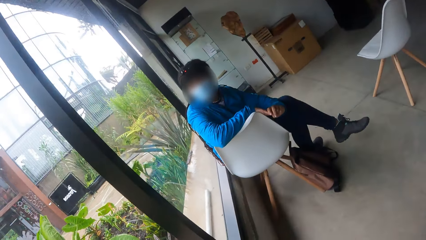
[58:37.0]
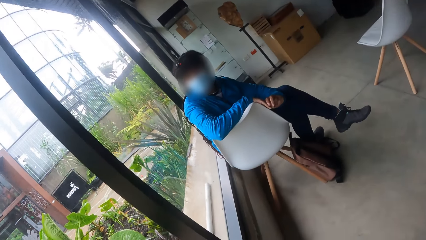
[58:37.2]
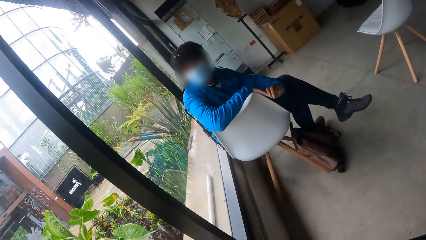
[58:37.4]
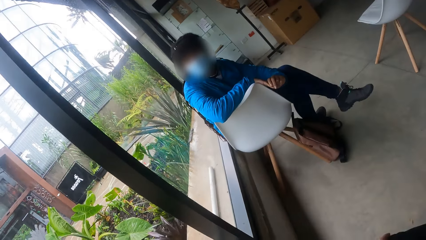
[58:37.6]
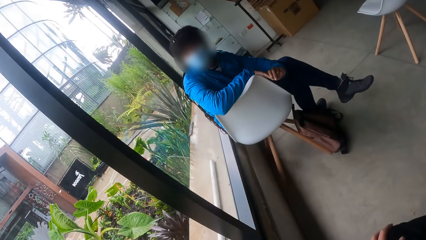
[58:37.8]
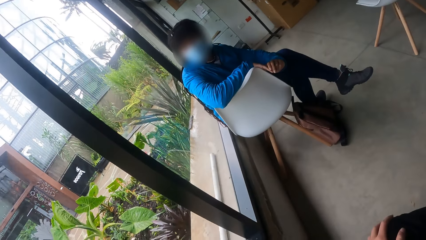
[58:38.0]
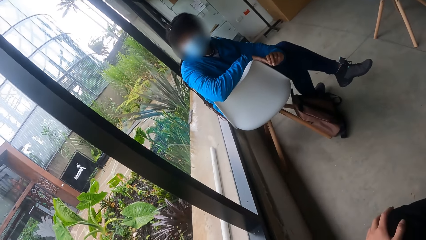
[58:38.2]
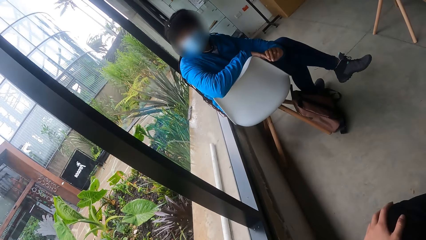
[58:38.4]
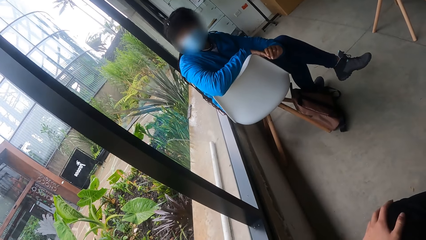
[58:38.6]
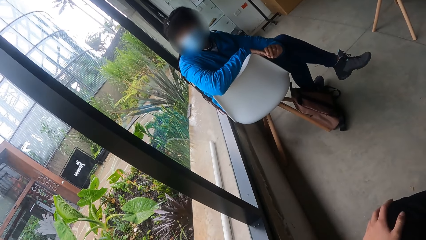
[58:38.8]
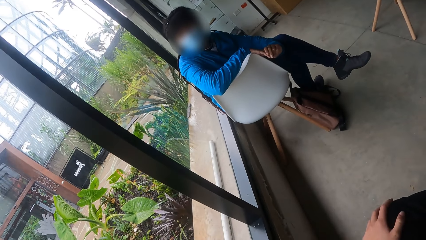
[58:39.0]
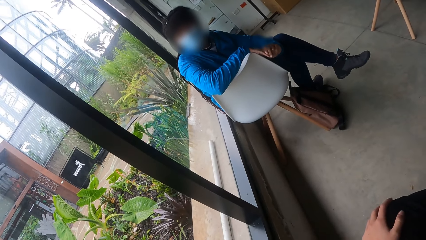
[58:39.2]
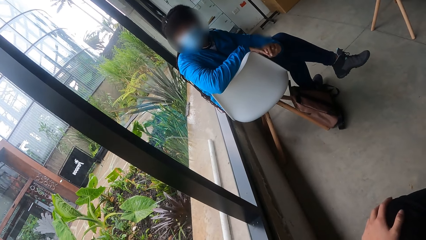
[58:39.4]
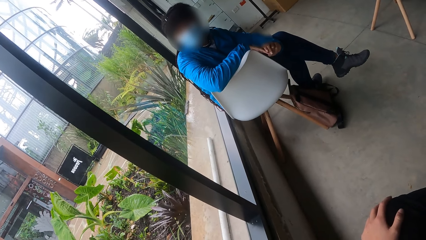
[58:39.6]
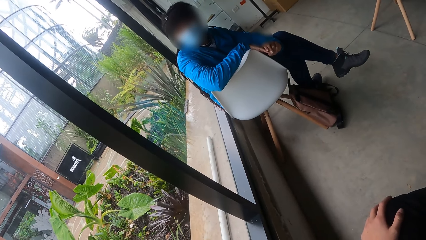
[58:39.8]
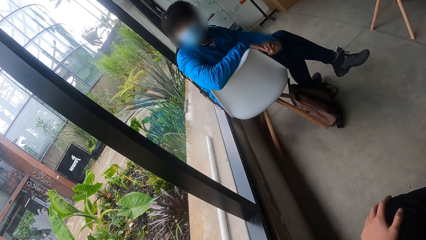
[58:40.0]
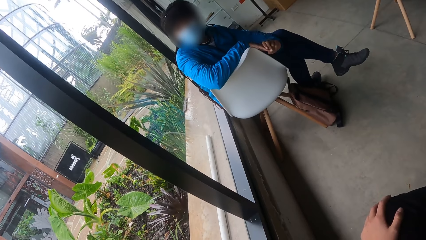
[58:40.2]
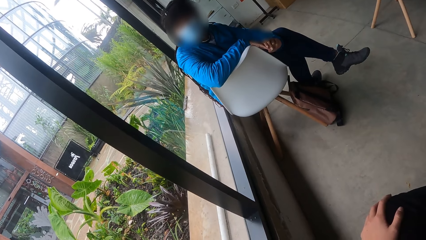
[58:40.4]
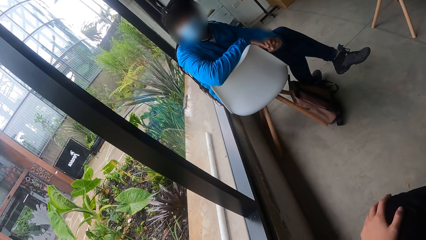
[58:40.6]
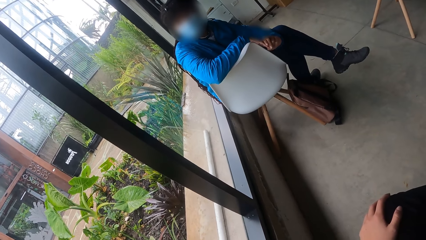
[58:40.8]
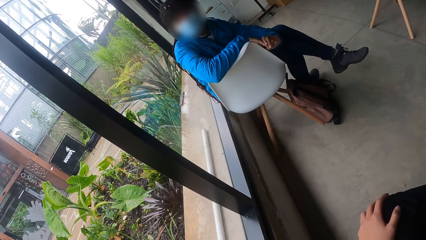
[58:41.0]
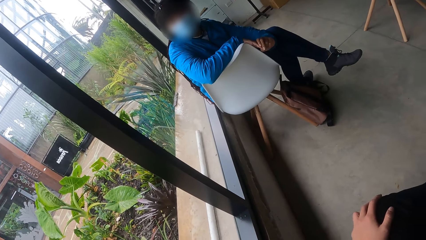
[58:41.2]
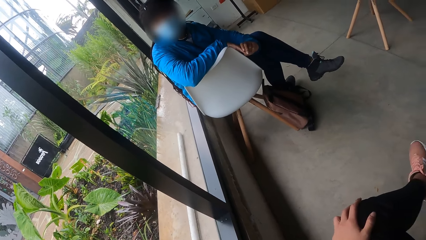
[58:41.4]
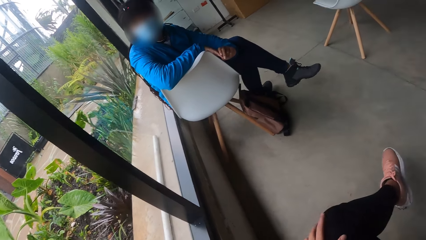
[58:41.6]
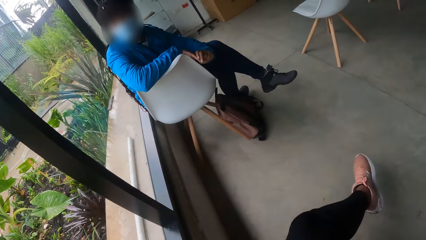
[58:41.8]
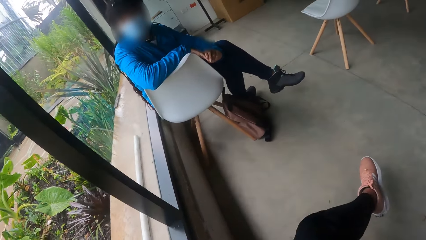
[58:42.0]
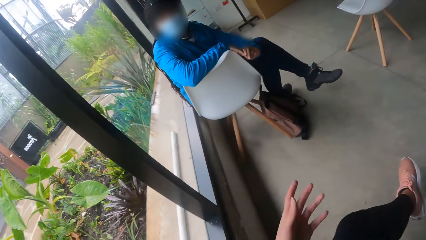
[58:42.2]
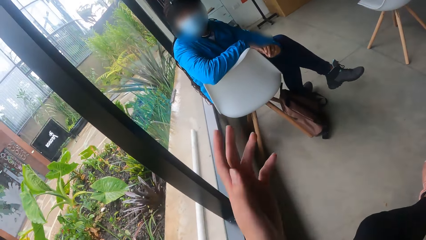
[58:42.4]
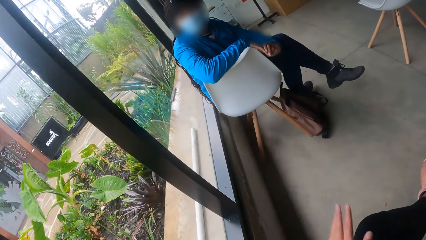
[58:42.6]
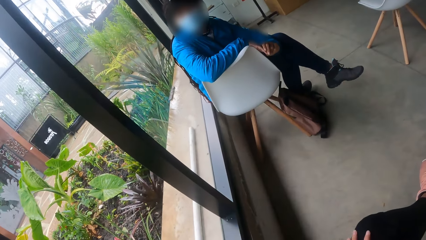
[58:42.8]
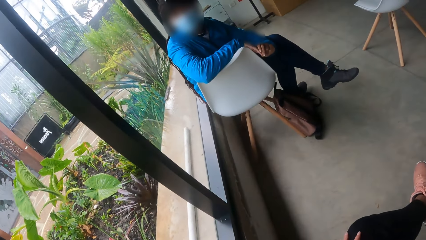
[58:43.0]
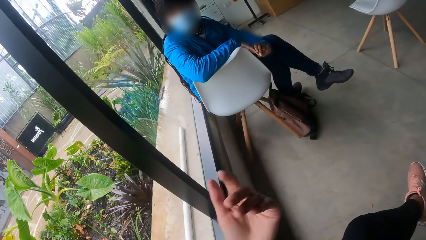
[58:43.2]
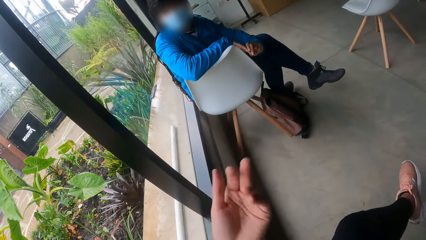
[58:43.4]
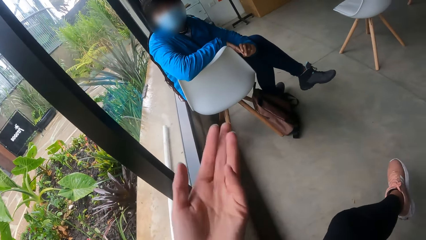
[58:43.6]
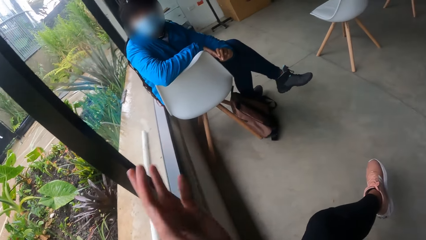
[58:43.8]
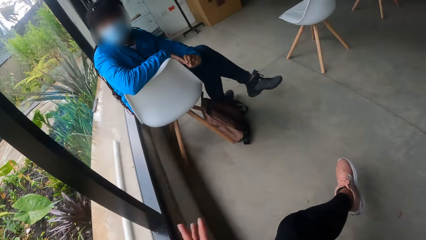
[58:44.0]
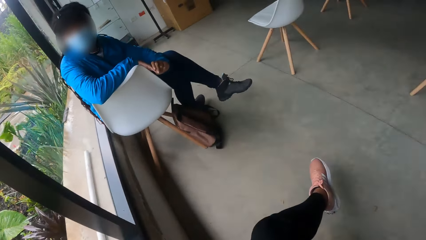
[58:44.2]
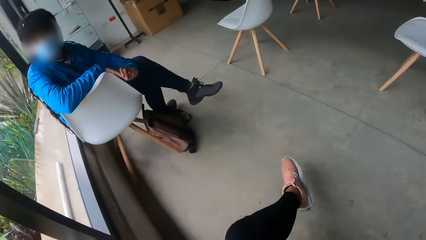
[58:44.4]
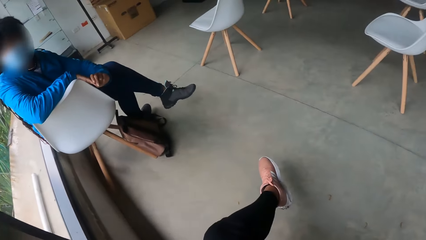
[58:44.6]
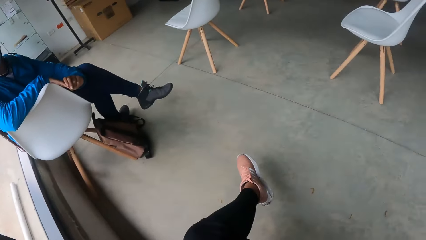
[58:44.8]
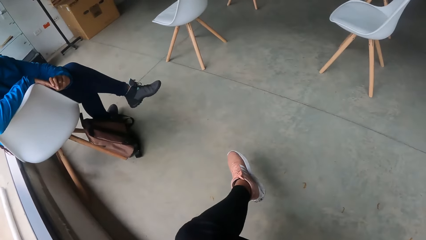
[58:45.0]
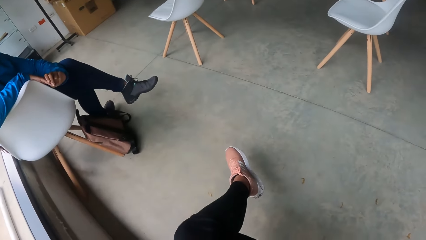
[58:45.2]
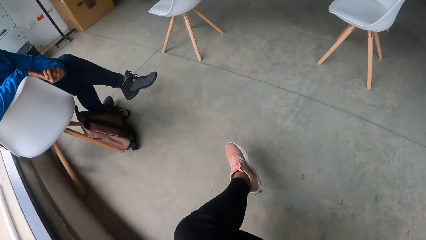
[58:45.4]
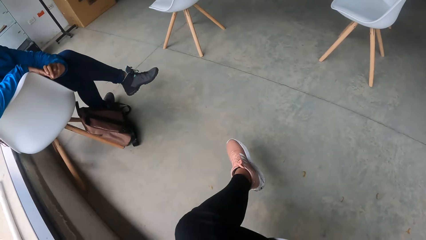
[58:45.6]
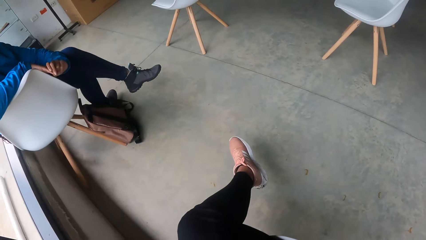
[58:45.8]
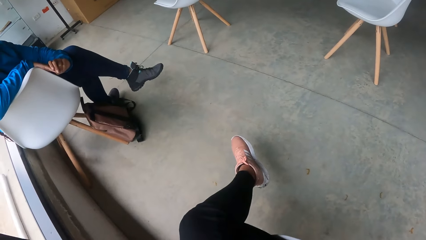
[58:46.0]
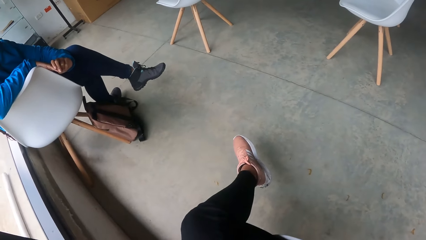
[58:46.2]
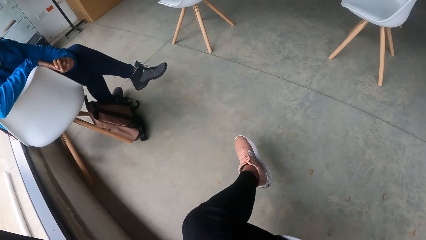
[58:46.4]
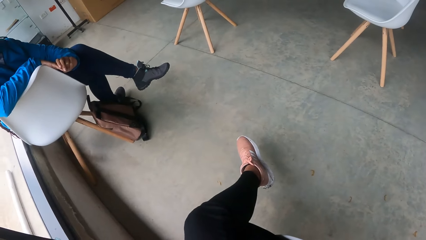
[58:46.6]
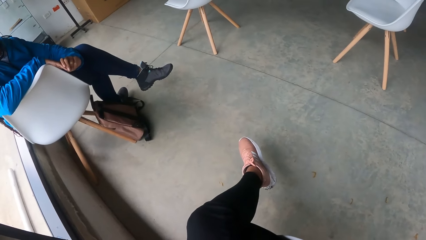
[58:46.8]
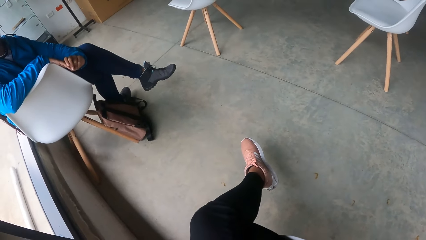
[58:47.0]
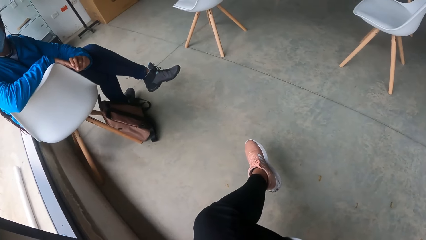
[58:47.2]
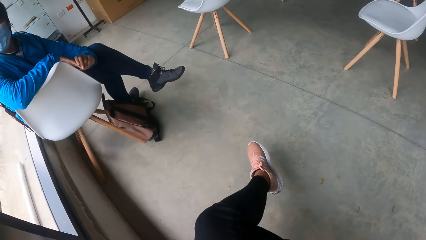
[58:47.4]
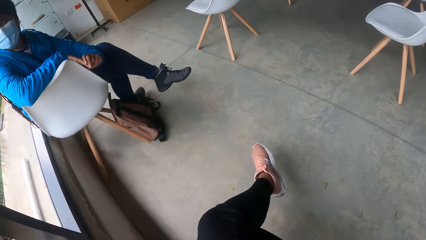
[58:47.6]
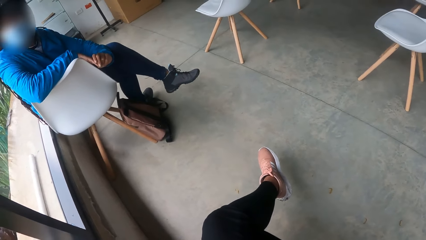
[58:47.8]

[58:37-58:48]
A woman moves her hands. The woman and another woman do something. The first woman moves her hand.

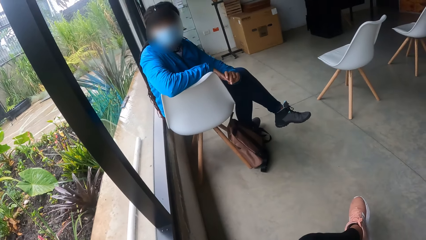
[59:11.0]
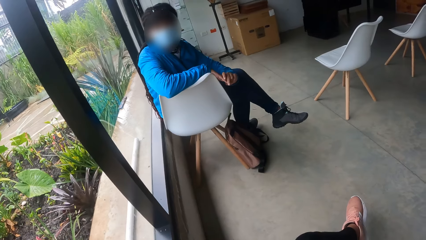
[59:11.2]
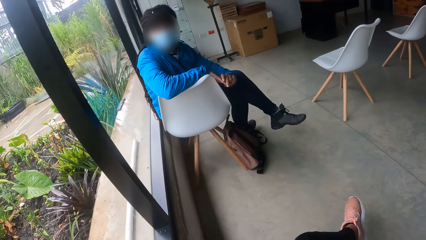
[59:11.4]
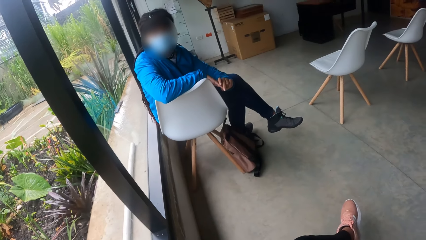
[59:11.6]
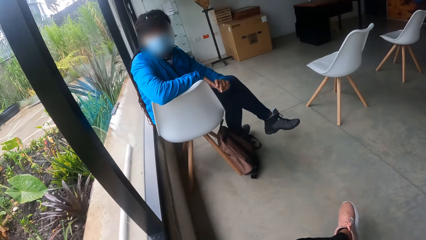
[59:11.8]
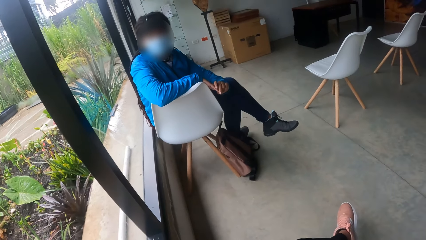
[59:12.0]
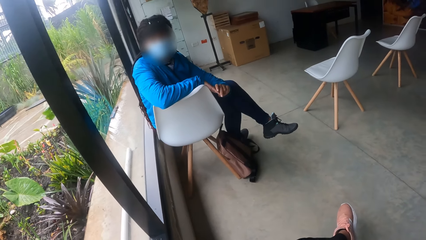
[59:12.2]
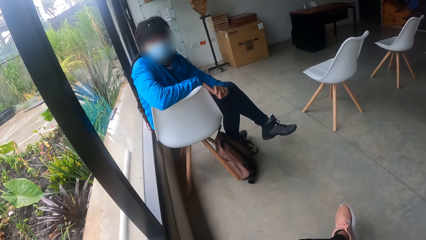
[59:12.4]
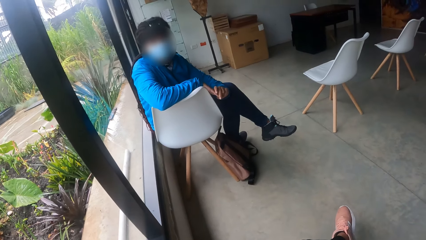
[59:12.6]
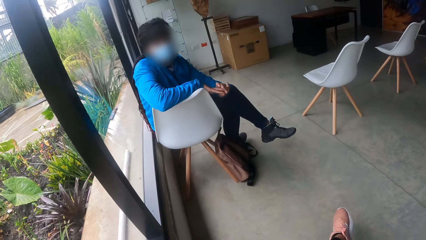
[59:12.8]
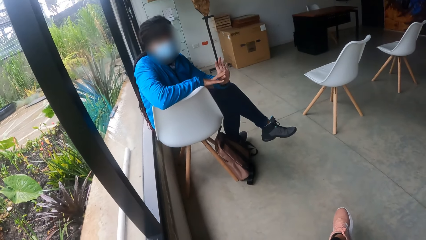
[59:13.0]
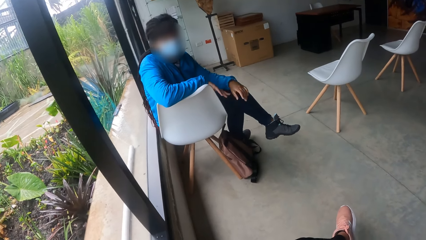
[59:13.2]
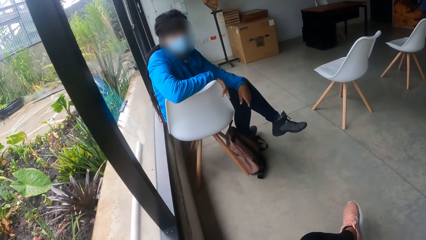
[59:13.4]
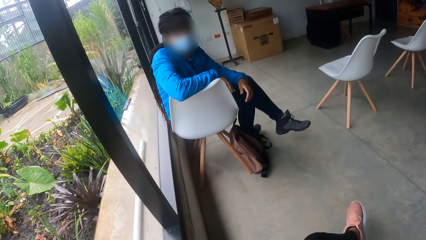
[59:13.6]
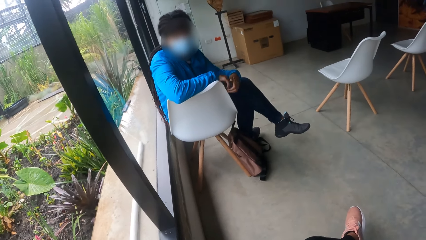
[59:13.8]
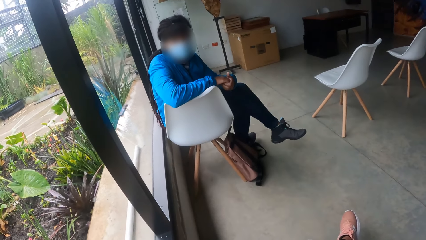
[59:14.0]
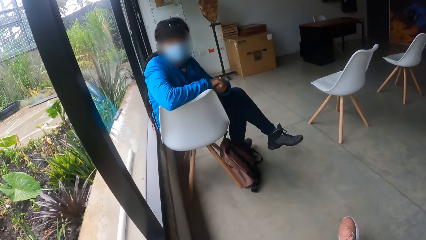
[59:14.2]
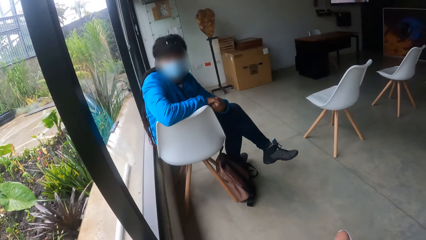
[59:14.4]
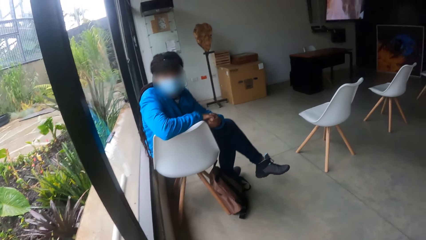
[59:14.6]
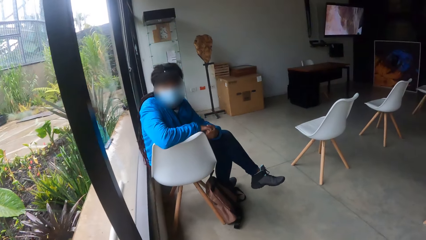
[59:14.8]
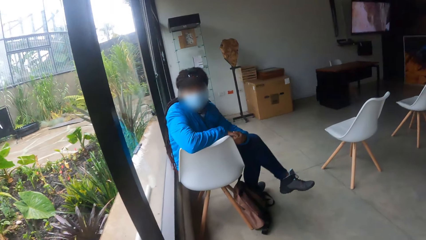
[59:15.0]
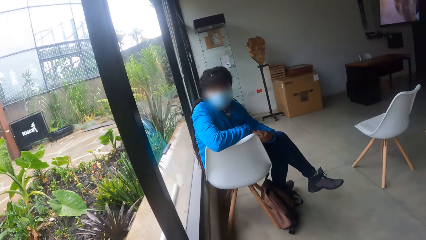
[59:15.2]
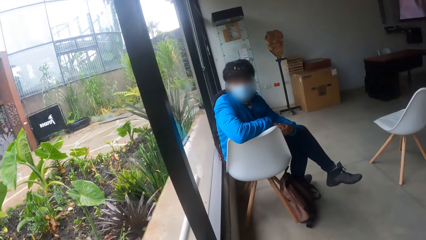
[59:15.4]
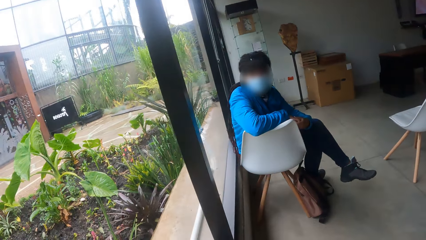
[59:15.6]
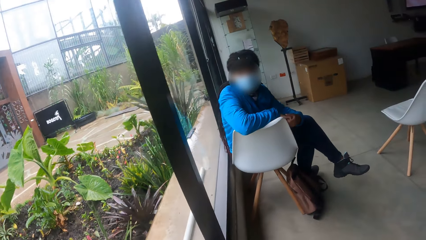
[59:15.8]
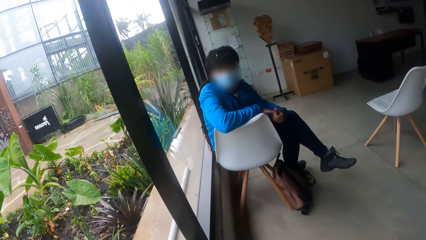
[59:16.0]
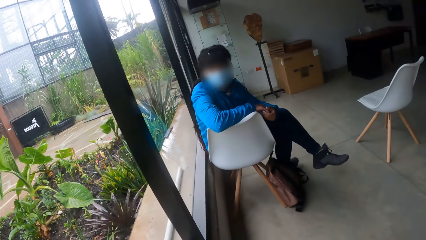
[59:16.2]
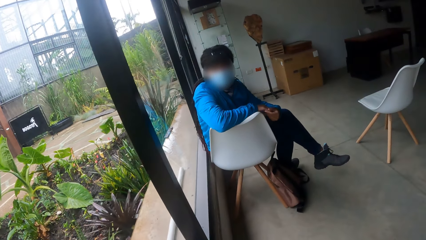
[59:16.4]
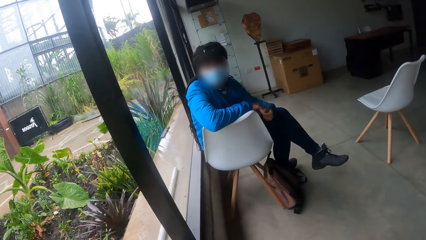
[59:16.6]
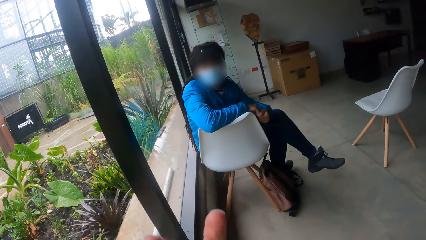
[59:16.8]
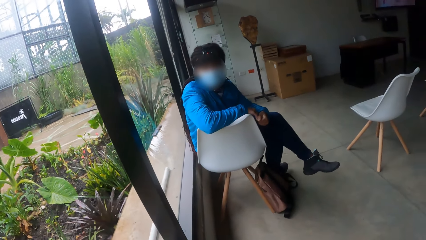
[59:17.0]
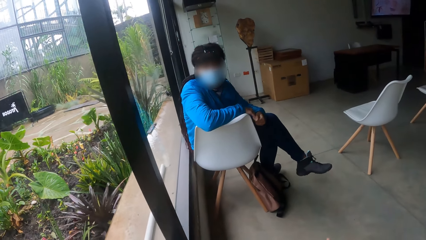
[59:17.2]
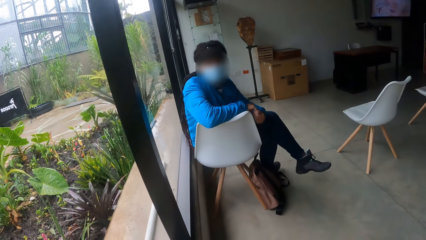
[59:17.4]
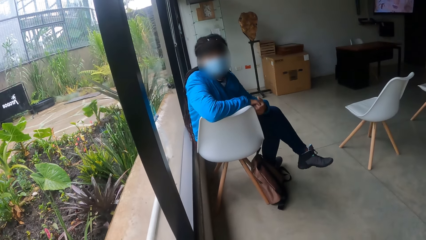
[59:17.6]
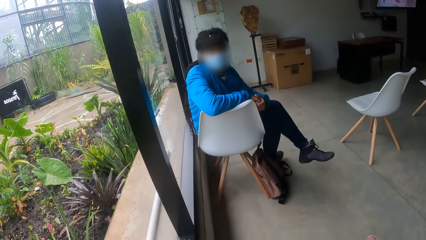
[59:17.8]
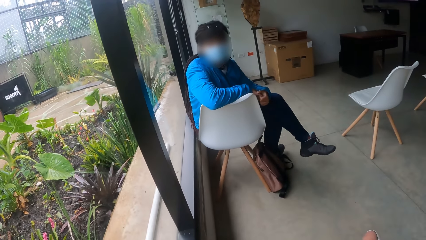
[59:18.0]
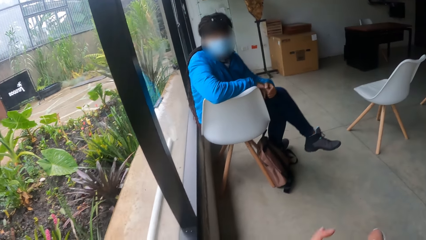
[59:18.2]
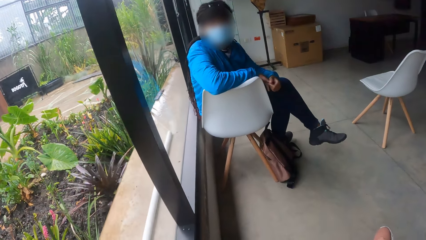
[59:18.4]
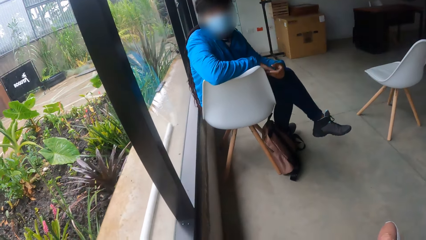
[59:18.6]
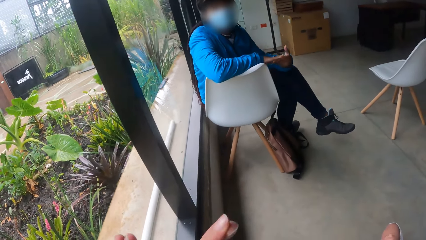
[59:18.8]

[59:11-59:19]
A woman moves both hands on the chair. The camera wearer demonstrates to the woman with both hands.
